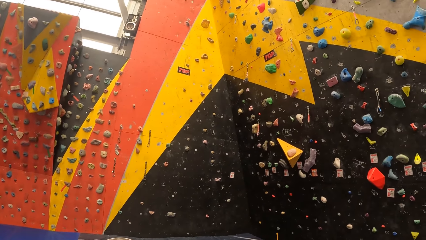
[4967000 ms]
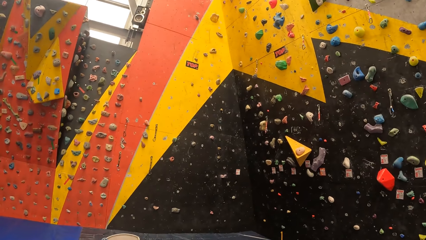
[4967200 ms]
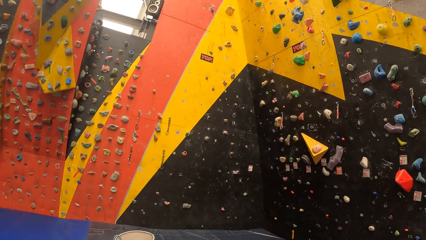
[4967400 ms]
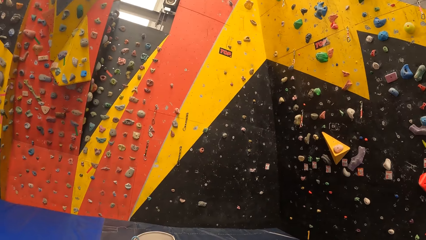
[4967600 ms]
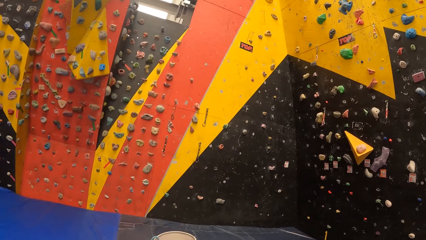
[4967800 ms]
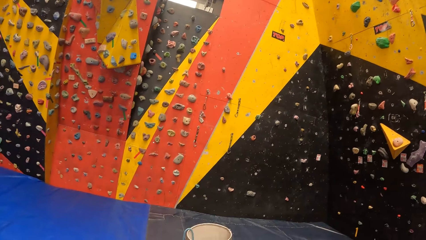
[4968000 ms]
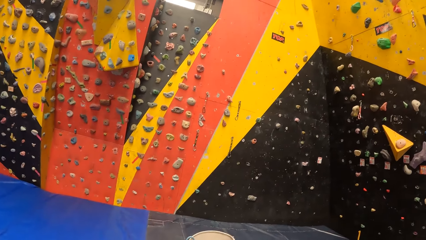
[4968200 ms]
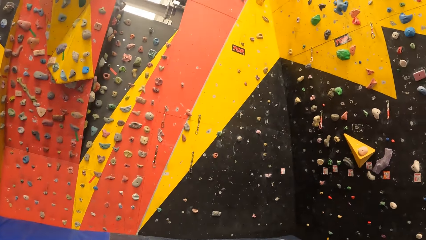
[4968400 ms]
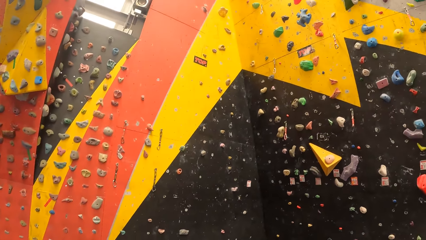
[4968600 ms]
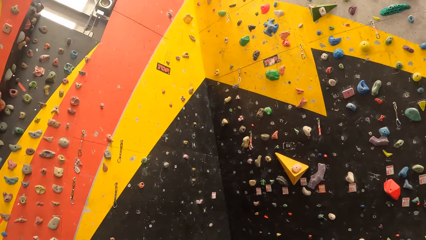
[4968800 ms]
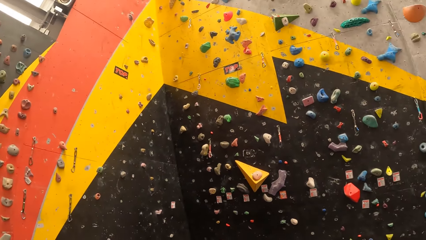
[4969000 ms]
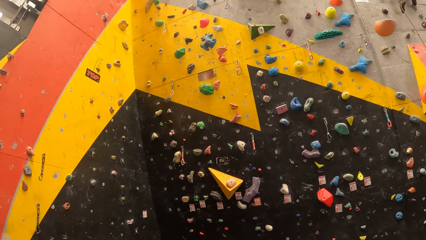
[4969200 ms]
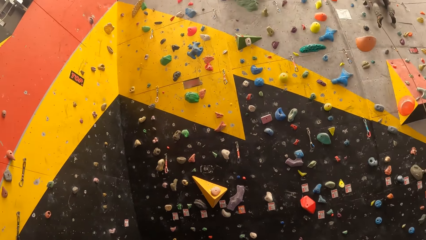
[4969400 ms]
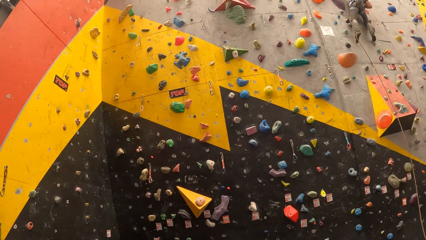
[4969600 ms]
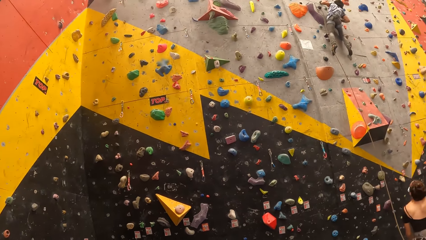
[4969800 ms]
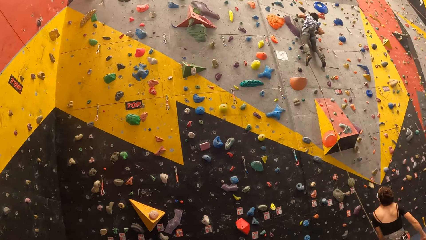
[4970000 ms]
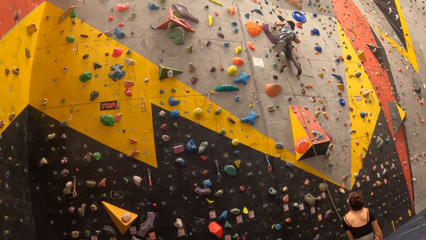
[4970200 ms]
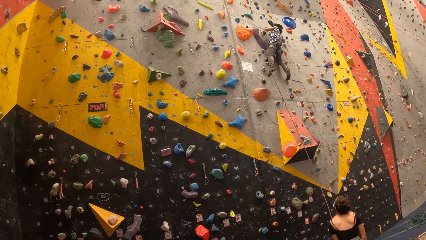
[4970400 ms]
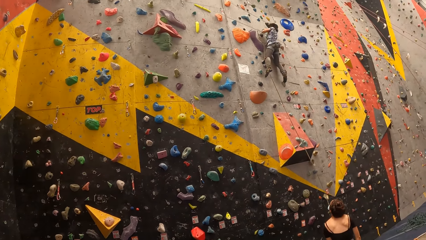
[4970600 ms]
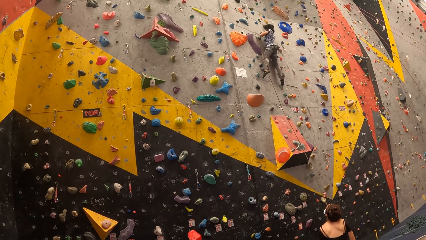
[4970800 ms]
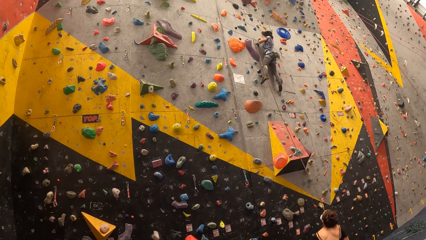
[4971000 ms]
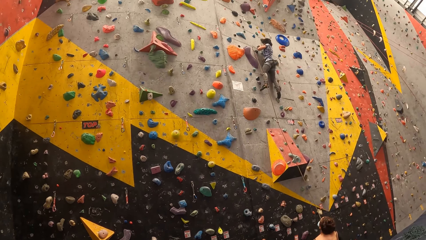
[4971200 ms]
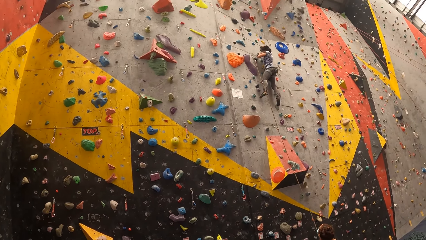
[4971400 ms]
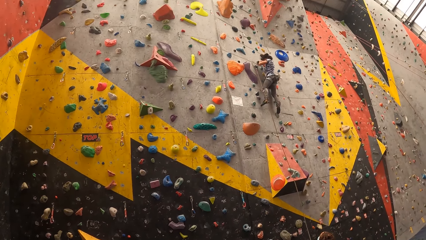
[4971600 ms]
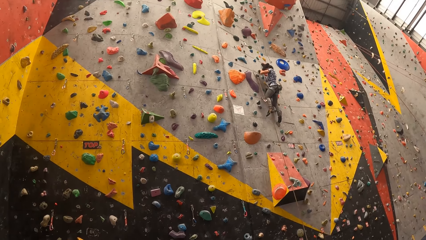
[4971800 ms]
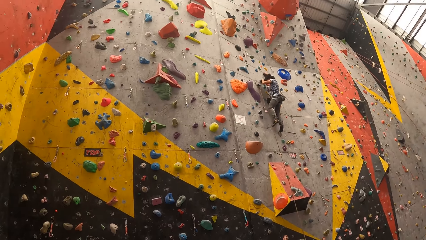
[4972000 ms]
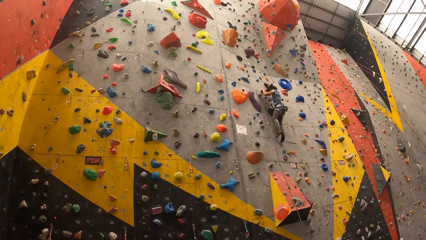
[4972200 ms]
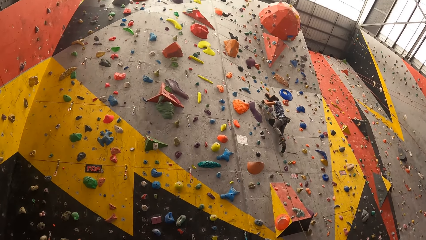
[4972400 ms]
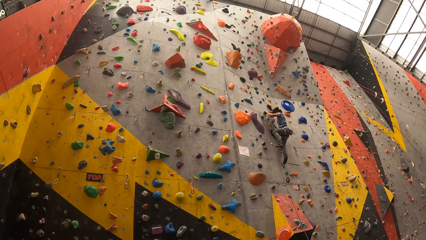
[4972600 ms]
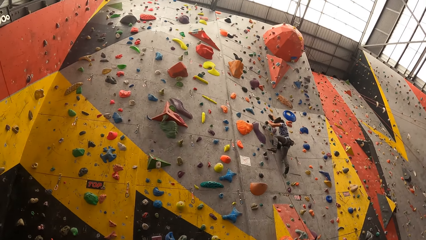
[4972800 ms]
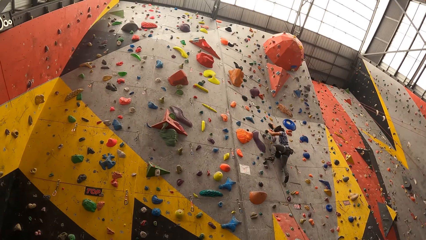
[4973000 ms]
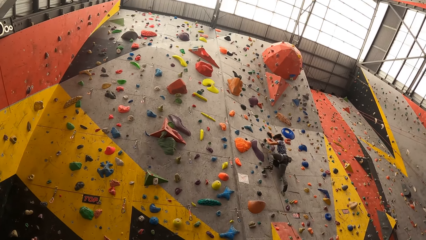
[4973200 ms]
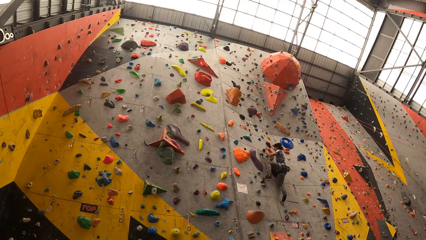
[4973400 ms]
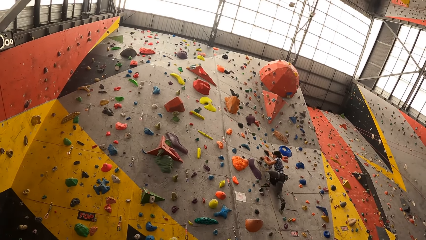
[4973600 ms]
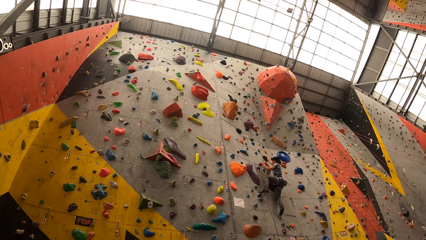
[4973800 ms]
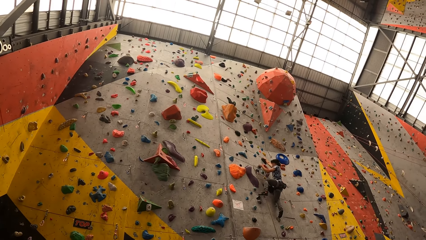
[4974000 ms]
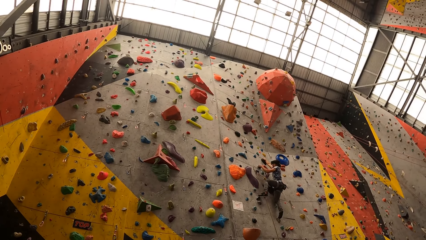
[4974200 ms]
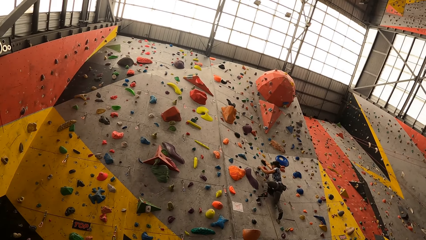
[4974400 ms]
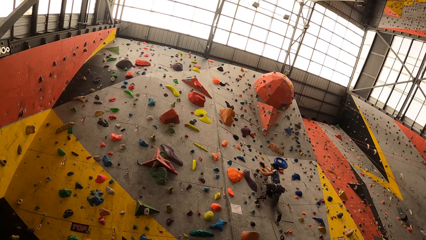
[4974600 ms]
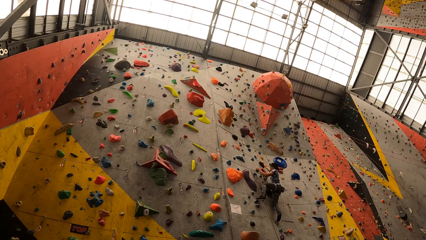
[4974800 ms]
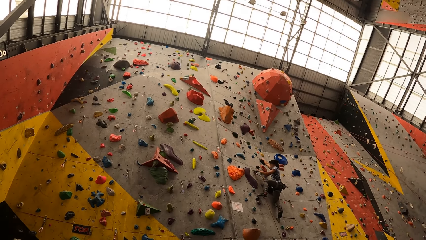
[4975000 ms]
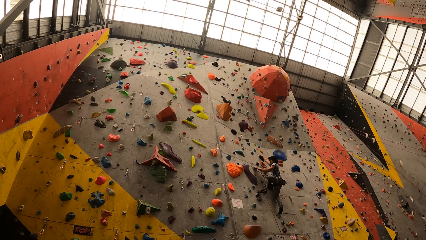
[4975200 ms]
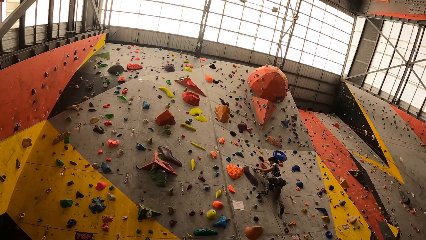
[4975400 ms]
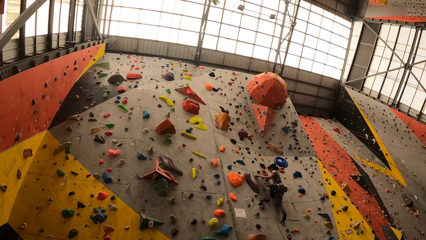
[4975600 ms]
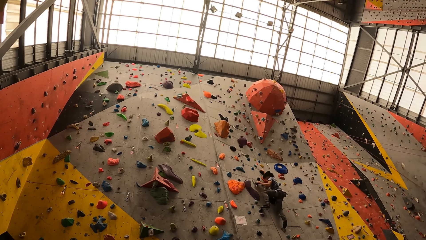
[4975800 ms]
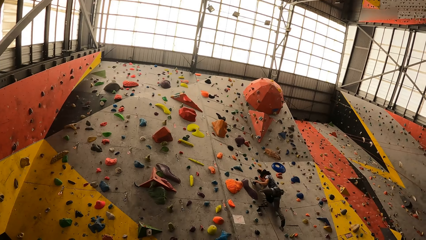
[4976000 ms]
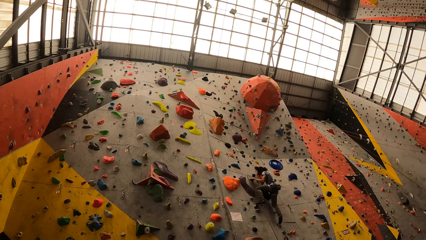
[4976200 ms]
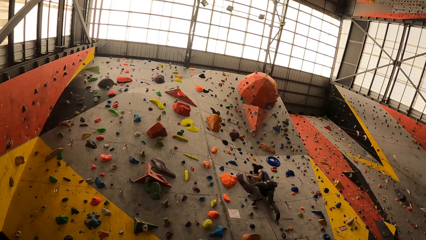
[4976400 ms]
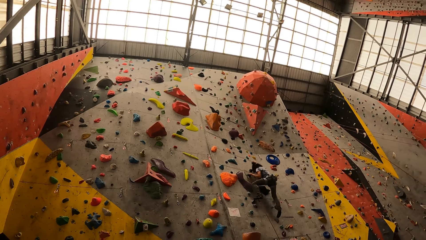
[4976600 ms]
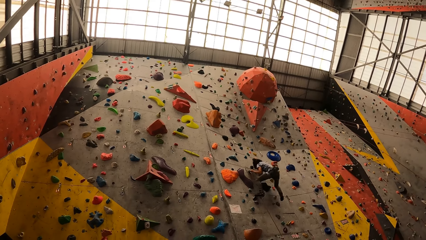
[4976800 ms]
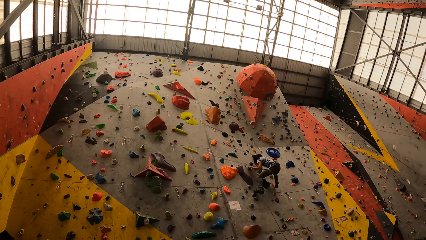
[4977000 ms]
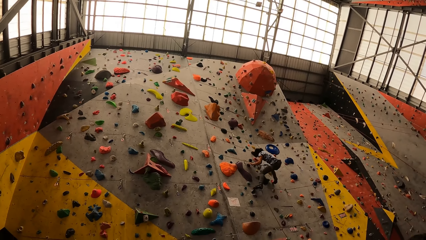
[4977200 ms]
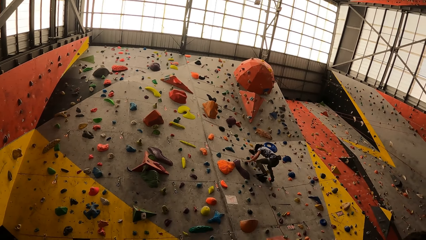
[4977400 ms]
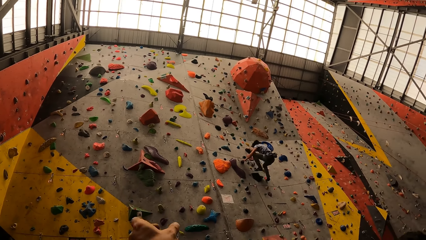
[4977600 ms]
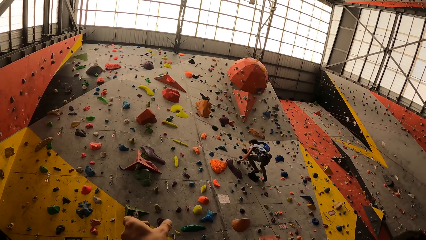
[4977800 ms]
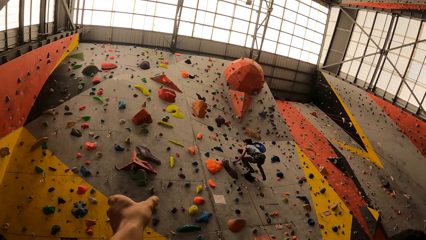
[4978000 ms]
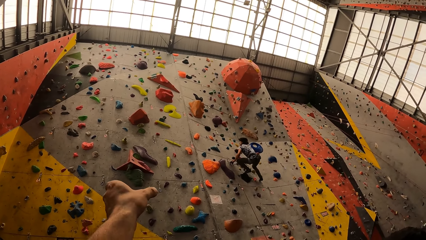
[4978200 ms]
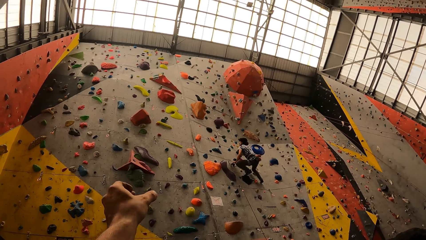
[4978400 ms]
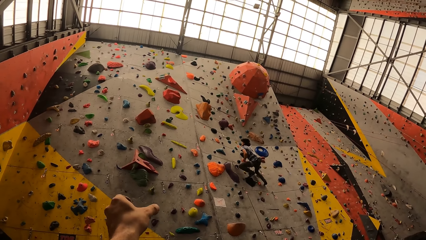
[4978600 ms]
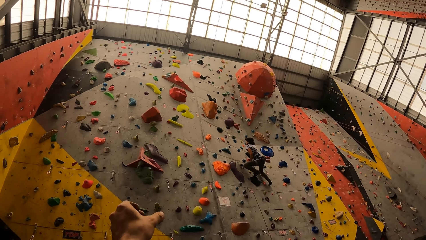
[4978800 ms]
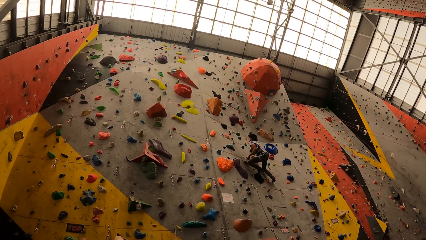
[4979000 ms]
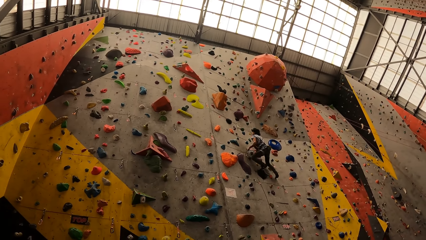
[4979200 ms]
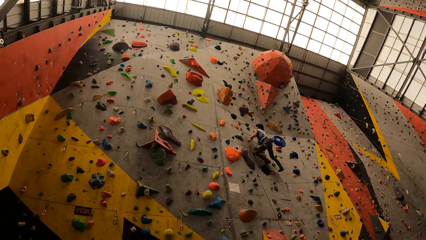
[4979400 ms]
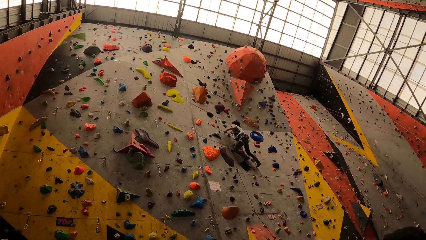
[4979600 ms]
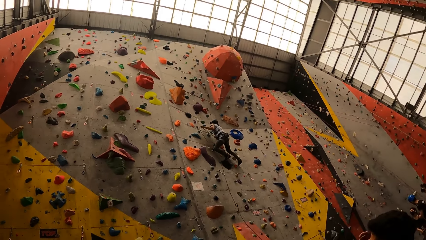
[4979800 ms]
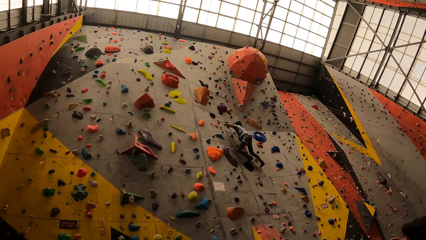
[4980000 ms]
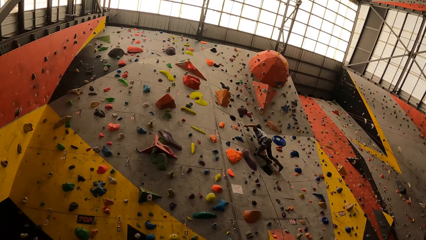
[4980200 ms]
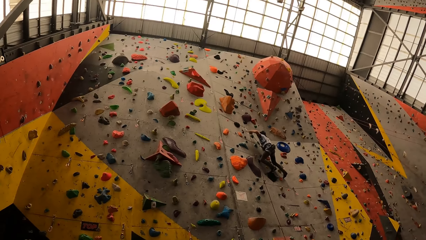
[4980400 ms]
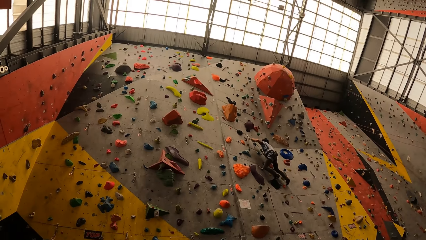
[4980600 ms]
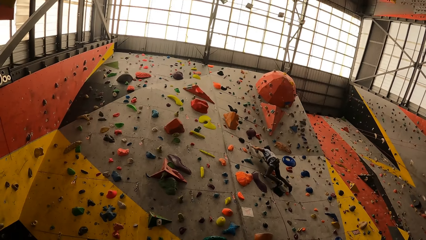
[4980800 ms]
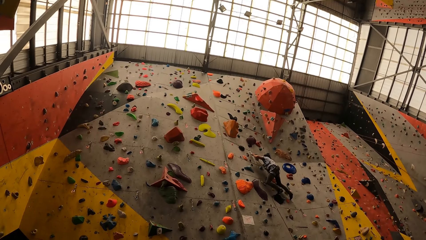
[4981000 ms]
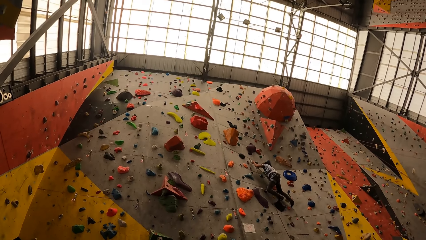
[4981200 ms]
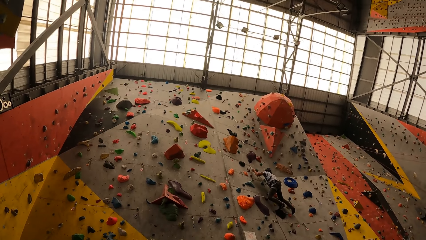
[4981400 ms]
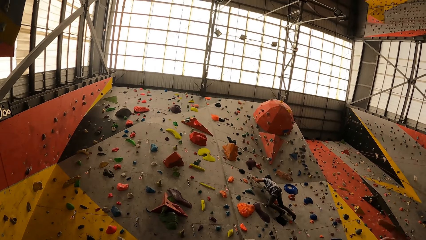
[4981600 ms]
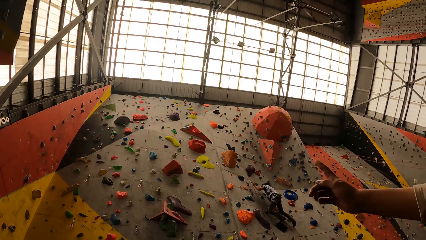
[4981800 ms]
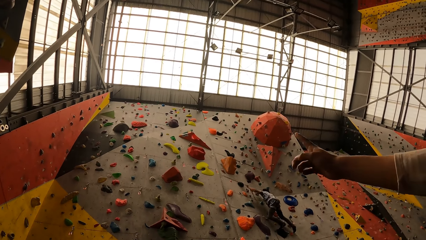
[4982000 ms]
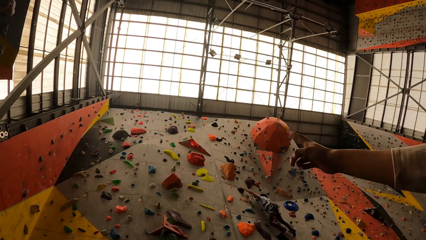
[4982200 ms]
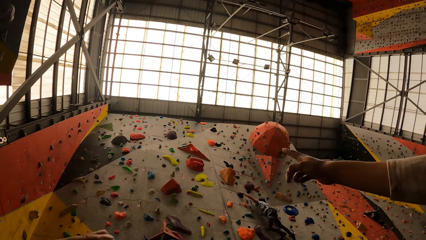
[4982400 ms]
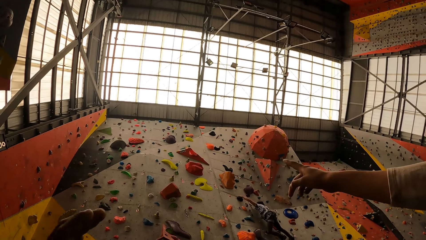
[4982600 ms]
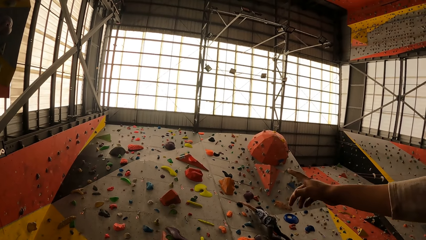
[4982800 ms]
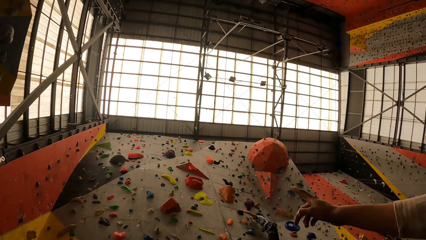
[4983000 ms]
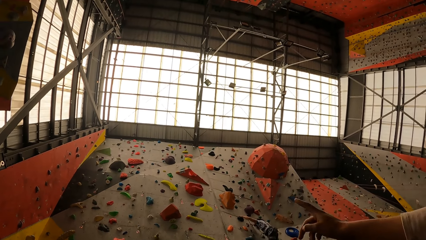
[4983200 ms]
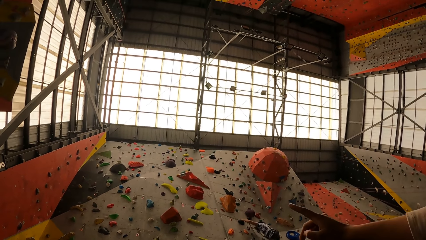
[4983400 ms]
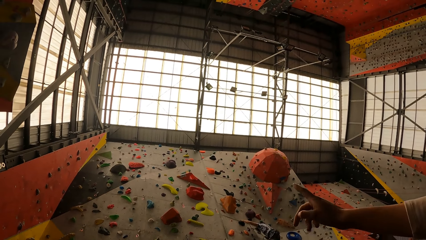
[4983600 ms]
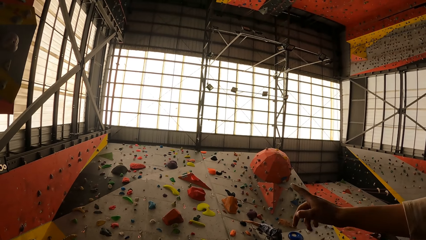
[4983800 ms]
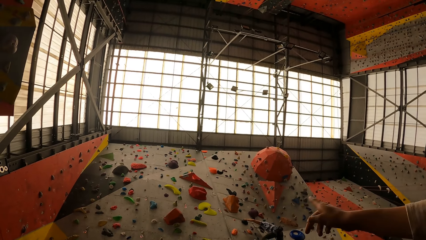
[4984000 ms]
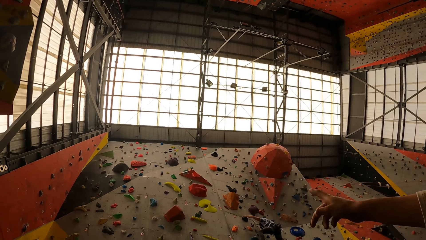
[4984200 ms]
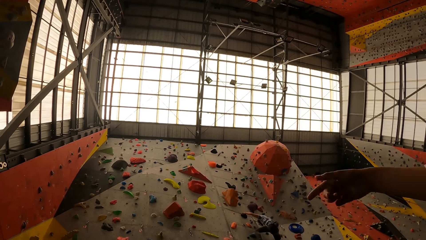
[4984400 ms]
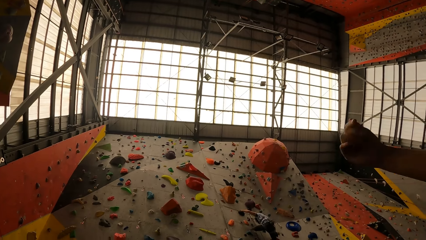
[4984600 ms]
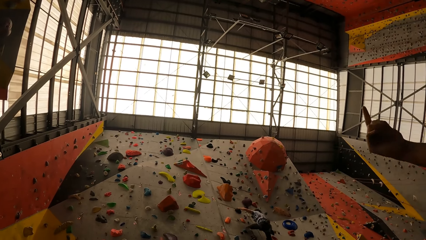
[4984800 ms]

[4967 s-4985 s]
The camera wearer looks up. A person climbs the indoor climbing wall. The camera wearer points up. They hold the rope and point on the wall climbing holder.
